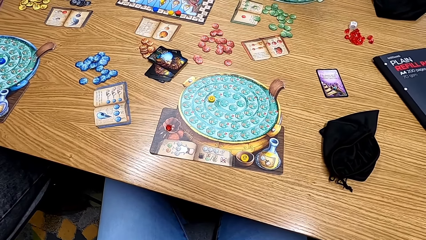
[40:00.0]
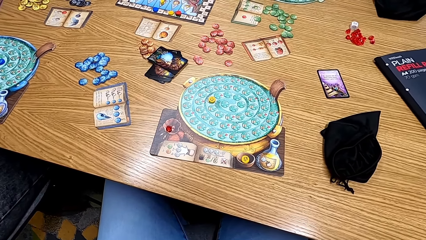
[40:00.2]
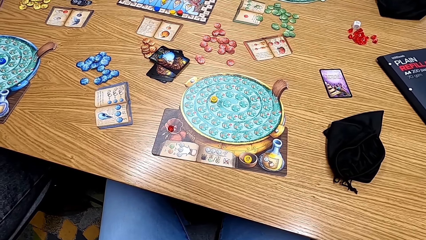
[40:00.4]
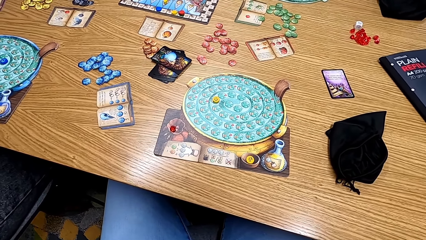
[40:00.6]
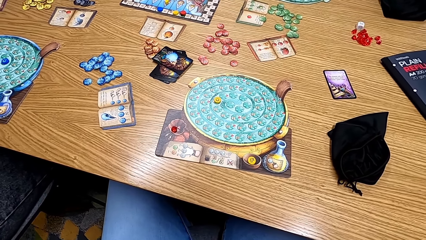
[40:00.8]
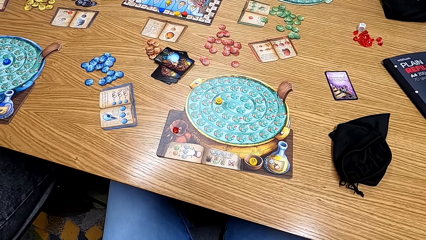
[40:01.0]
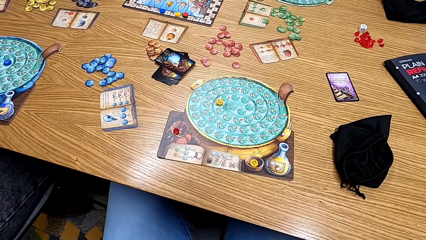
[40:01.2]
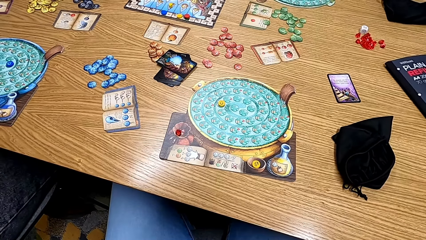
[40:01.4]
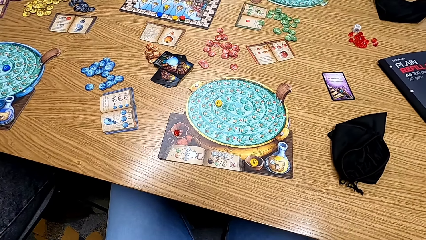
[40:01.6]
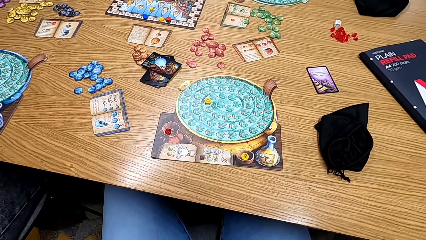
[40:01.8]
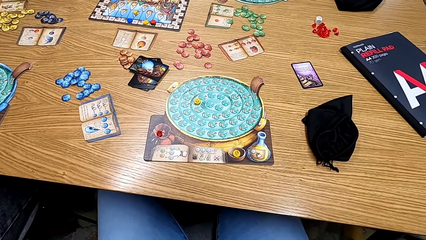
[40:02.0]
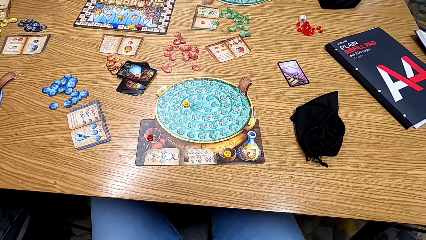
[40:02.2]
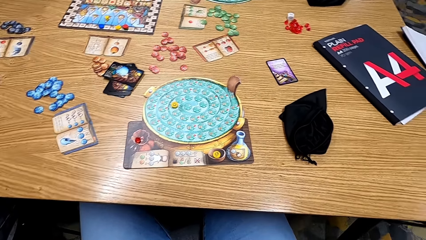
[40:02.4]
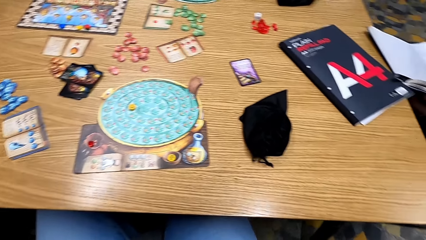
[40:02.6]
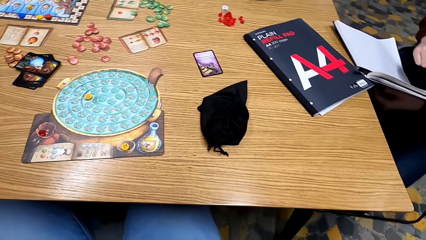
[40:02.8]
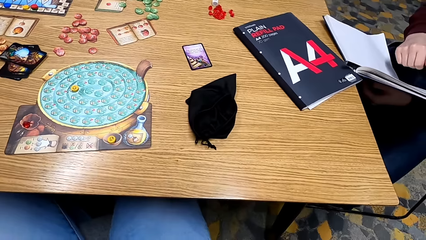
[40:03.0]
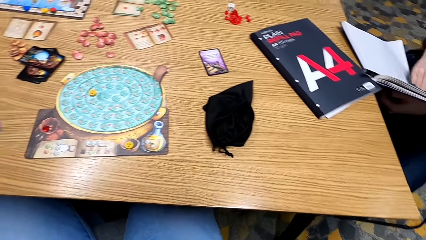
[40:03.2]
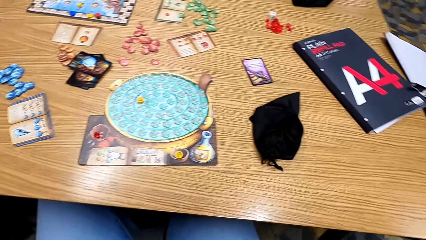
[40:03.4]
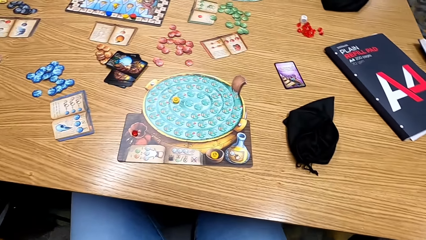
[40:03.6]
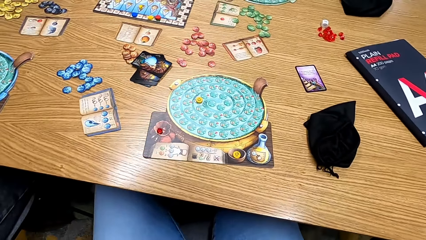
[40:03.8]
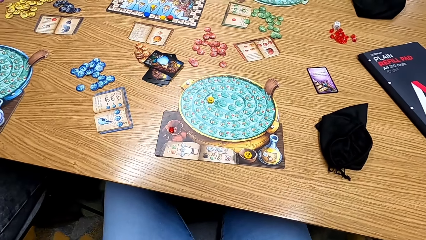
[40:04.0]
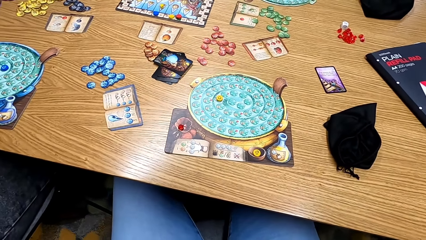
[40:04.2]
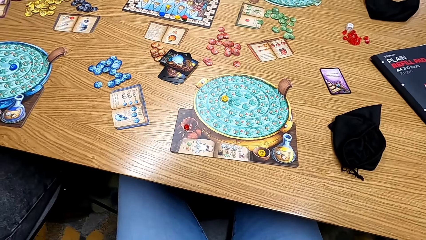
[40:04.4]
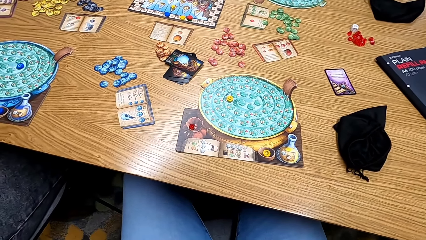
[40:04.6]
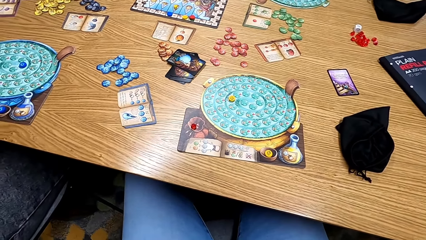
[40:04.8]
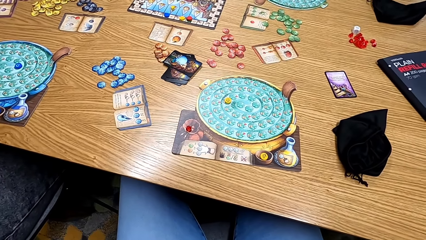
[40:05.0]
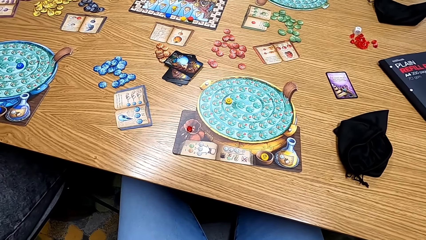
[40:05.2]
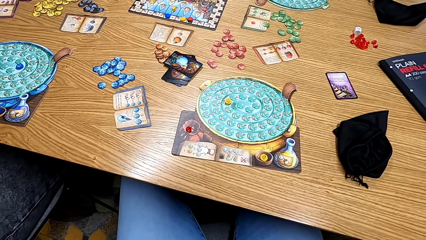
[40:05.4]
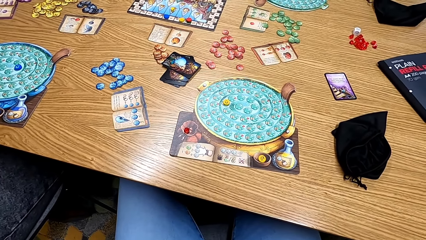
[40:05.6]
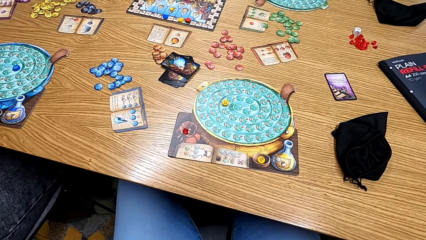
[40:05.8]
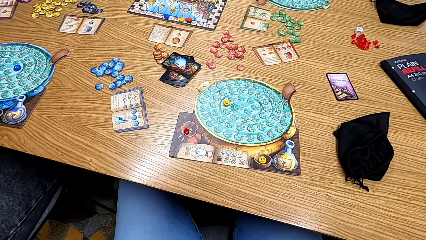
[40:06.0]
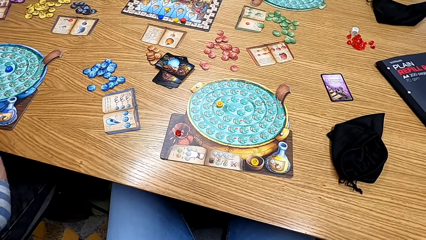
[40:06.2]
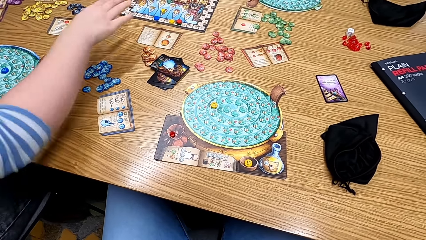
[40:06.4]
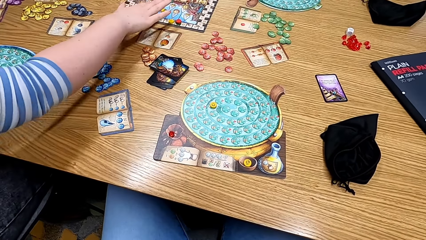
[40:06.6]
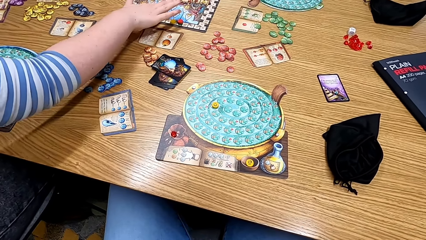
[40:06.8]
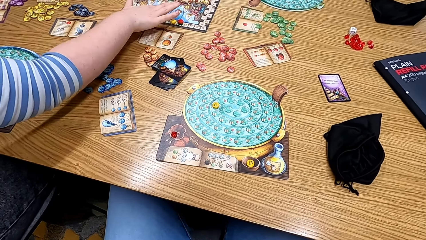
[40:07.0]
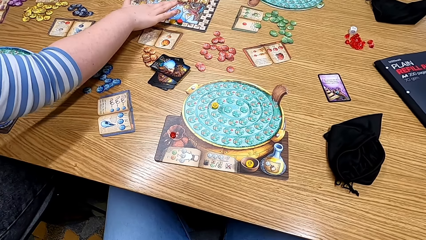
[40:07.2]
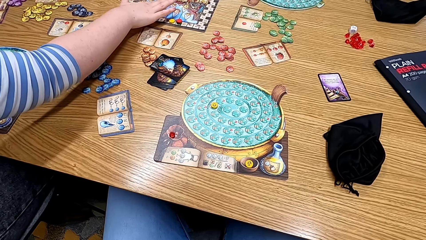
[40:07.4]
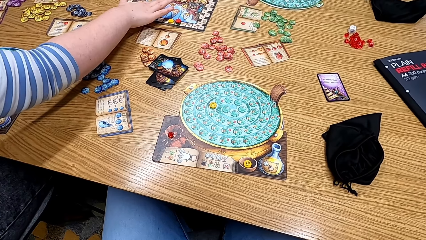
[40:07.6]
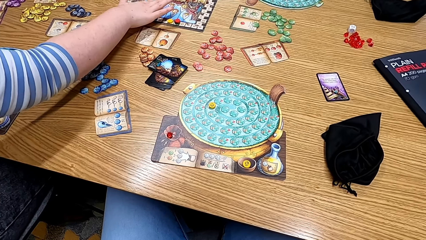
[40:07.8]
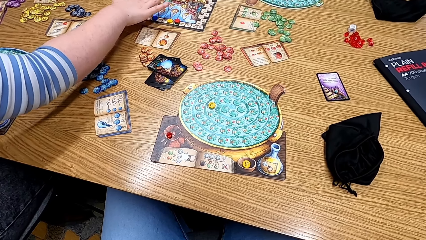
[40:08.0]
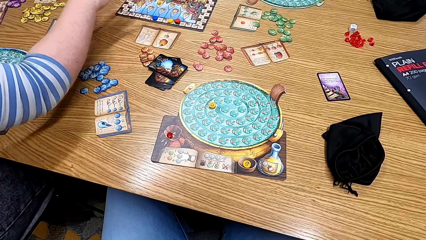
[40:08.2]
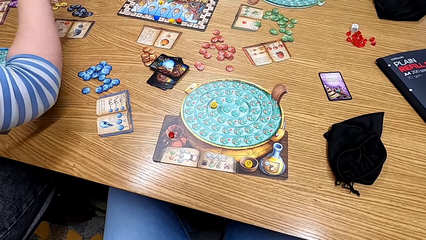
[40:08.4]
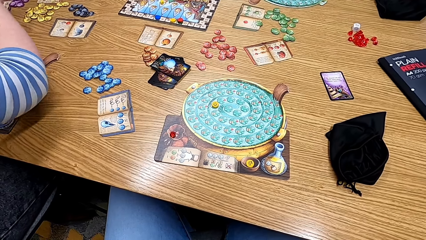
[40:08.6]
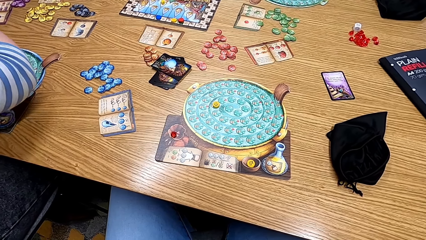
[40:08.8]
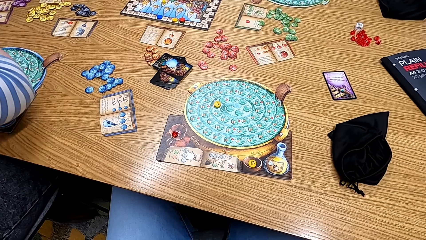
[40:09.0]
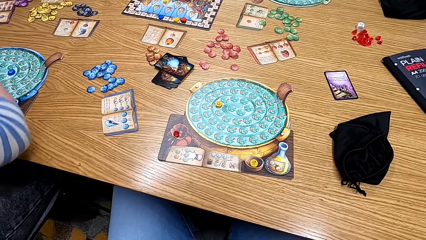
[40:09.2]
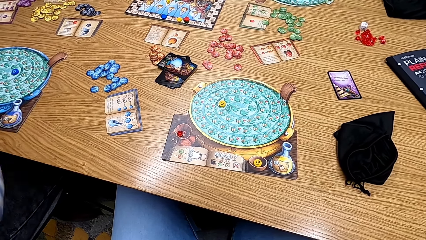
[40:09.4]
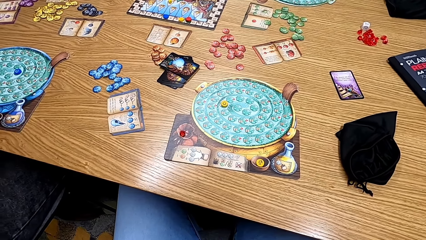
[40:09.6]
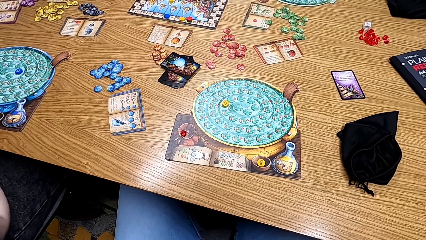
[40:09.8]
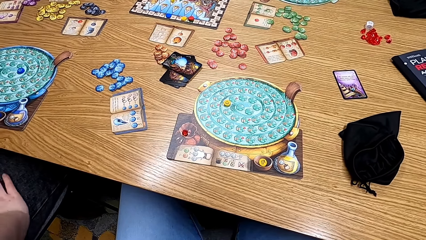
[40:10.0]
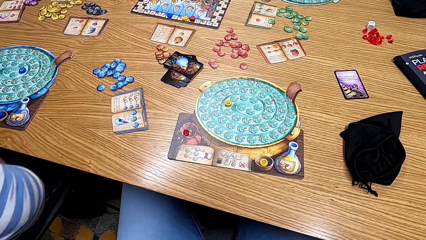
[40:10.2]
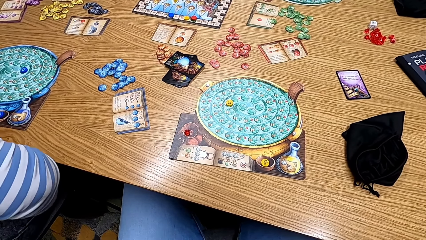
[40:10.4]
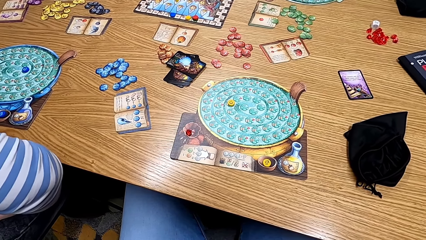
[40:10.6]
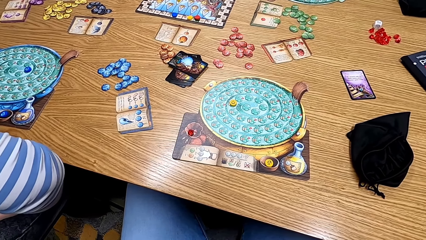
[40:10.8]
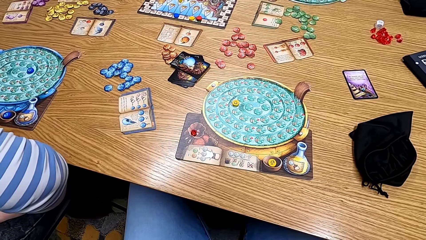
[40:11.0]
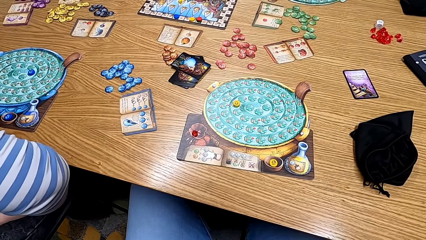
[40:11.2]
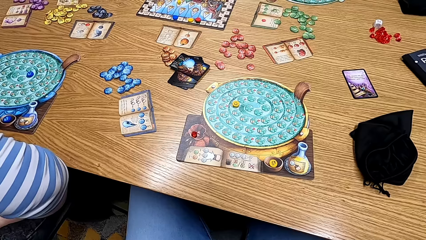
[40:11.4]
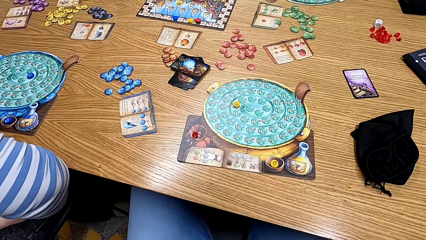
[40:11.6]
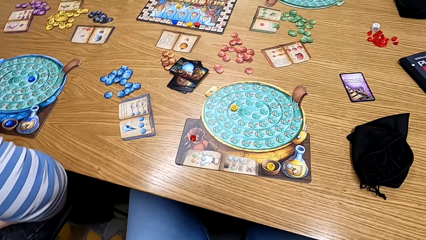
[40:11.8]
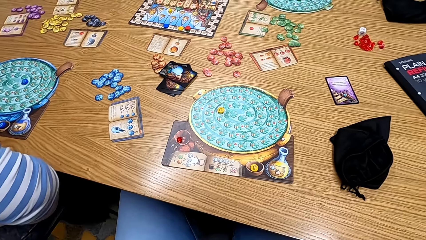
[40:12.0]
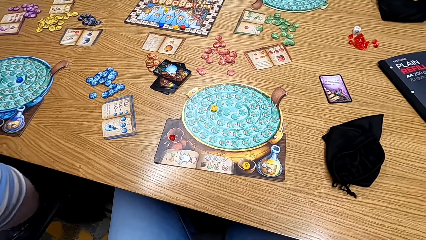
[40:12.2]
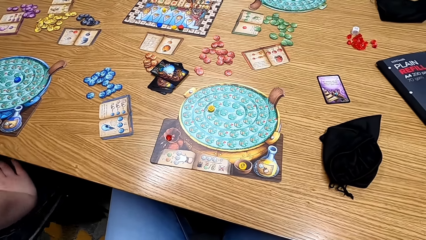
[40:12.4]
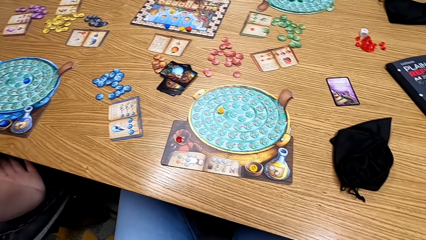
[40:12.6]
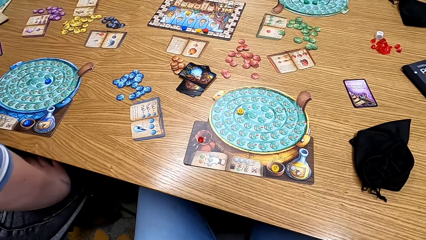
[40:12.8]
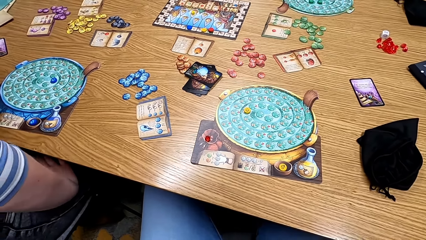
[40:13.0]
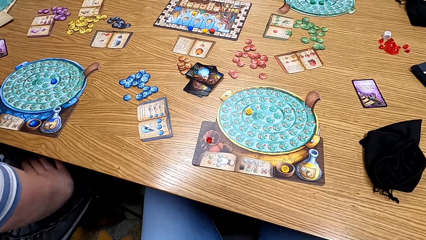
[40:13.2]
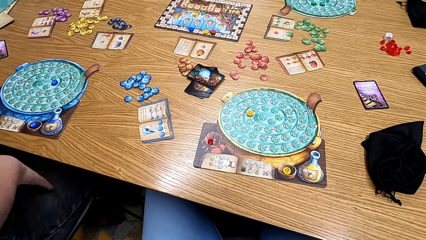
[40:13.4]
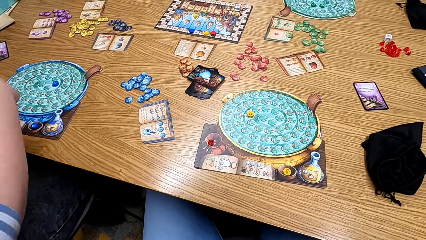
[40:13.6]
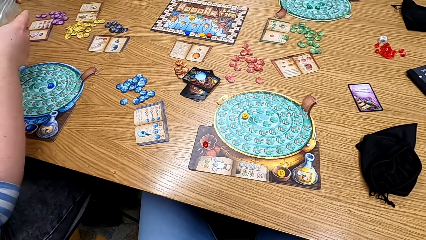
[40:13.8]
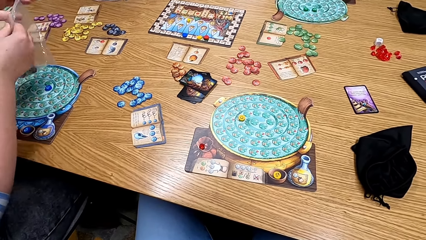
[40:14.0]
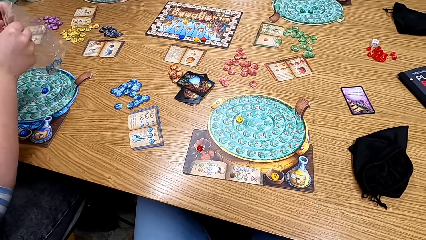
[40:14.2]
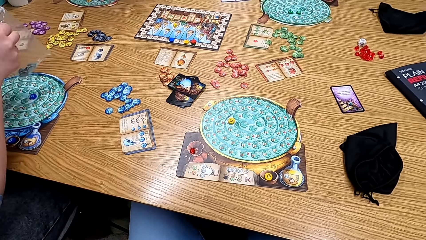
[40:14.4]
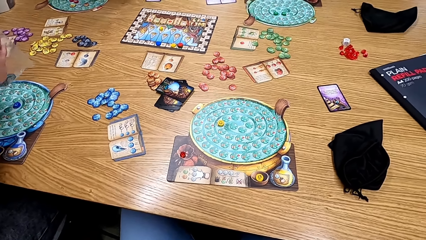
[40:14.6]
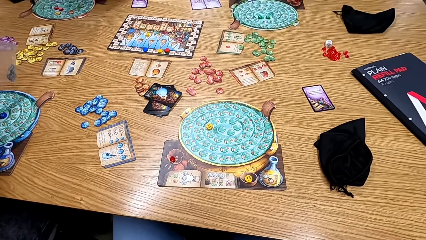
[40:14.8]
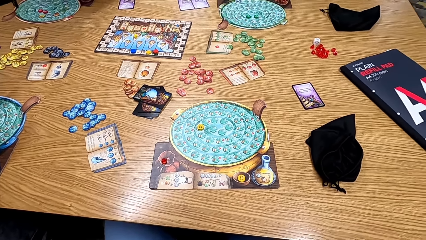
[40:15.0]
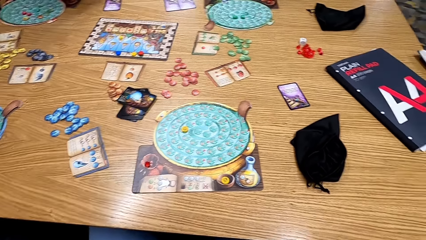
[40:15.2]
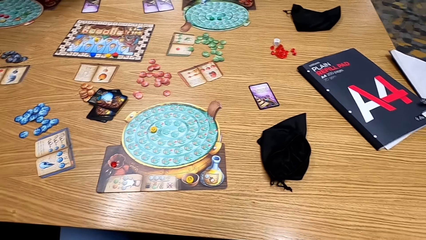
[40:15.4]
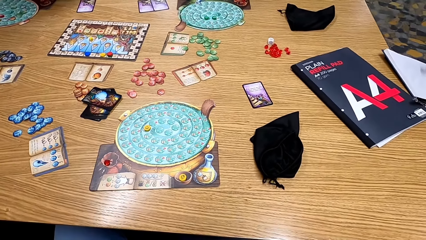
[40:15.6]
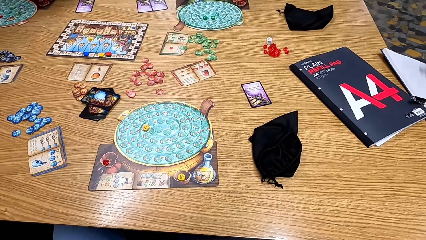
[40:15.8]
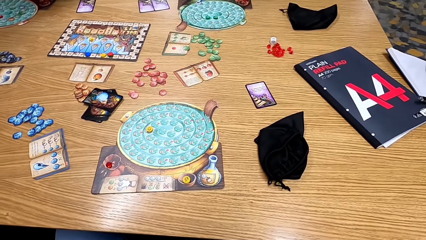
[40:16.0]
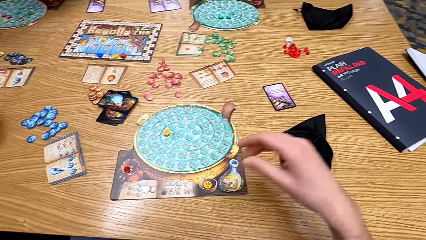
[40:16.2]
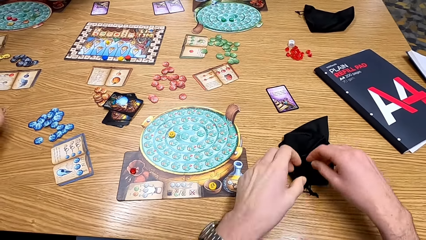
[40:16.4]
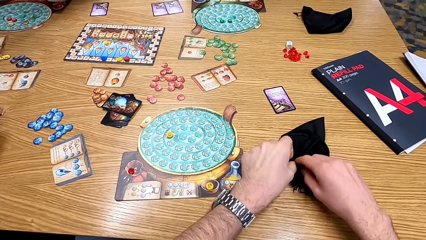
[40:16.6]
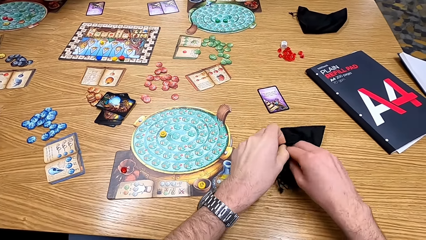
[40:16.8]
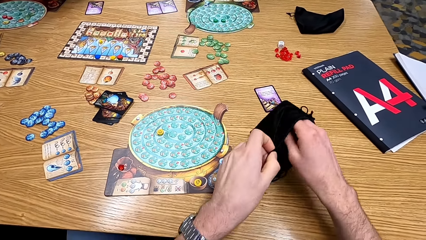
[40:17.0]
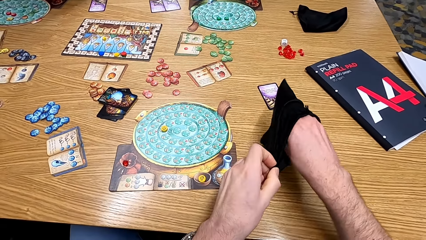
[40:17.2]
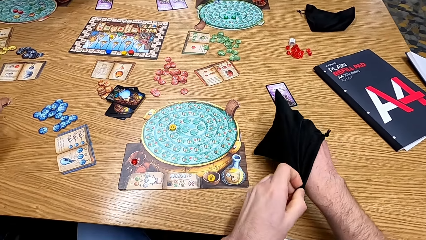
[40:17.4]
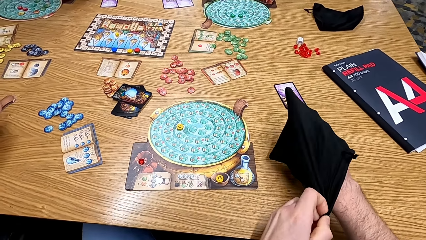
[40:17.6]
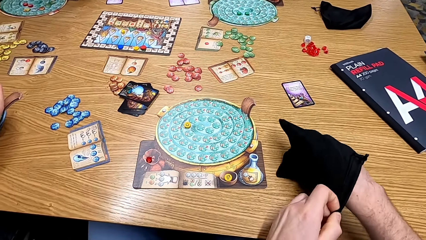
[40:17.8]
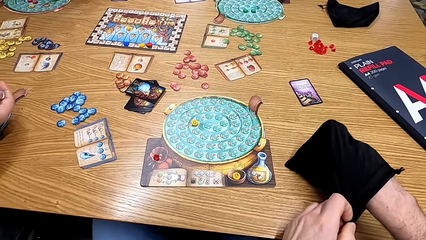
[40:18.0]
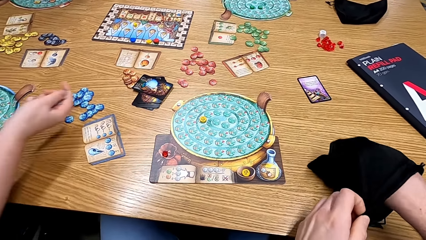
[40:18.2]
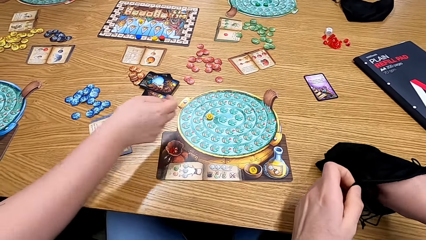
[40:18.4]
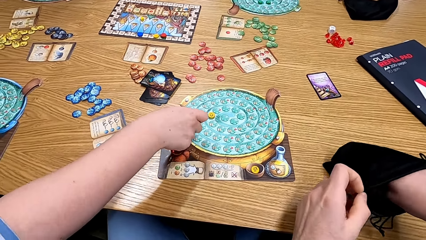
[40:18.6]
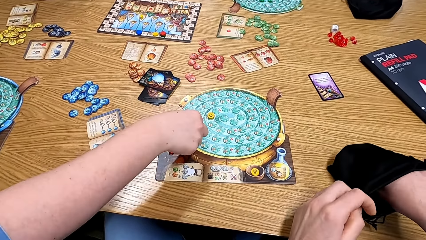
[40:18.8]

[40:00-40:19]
The camera wearer looks around. A man moves the flame on the scoring track. A woman plays the game. The camera wearer looks at the table. The man opens a polythene paper. The camera wearer looks around the table. They put a hand in the bag. They pick the papers from the bag.
